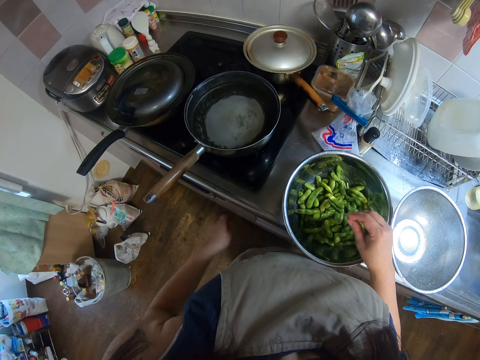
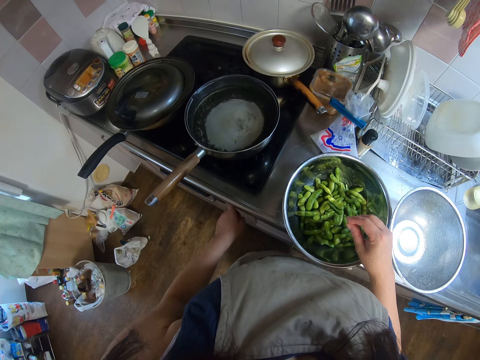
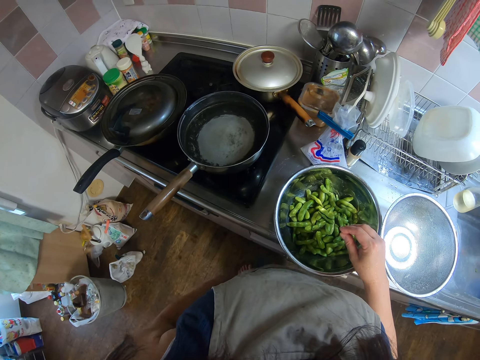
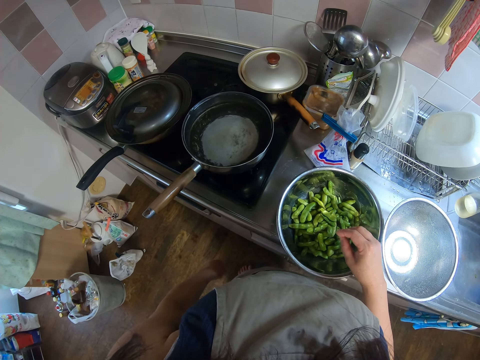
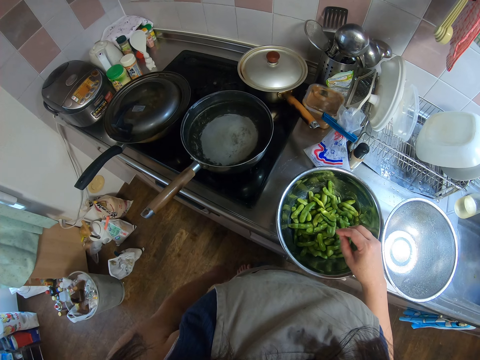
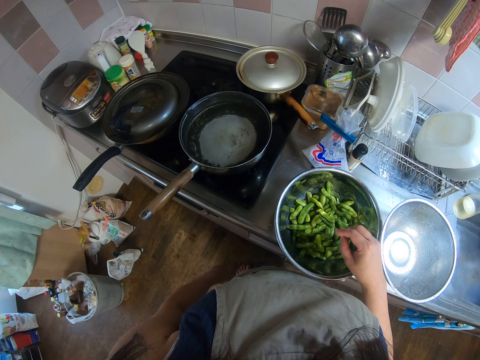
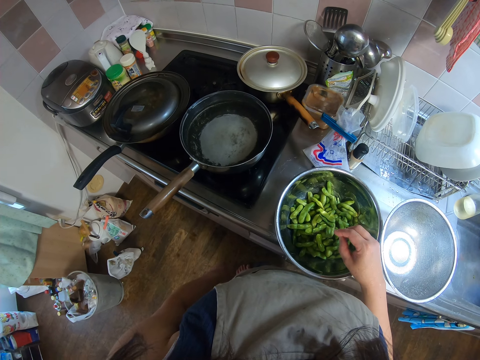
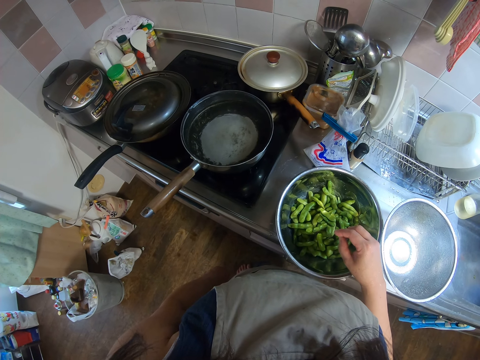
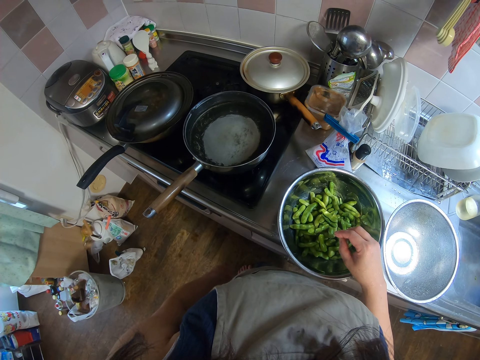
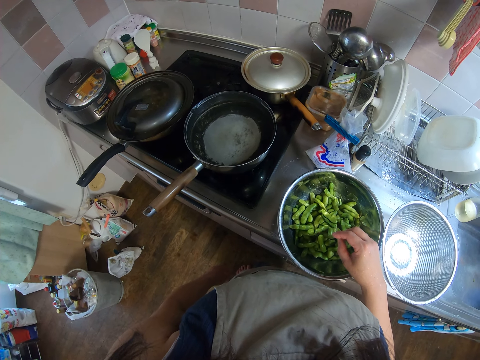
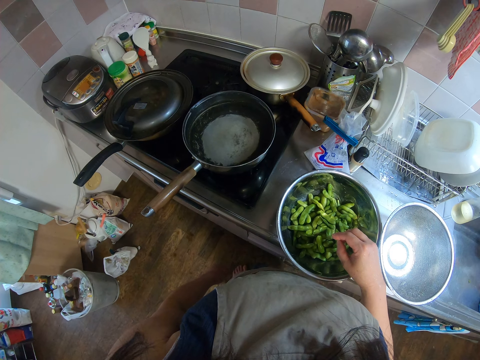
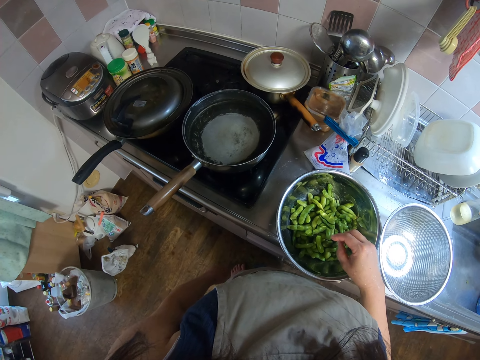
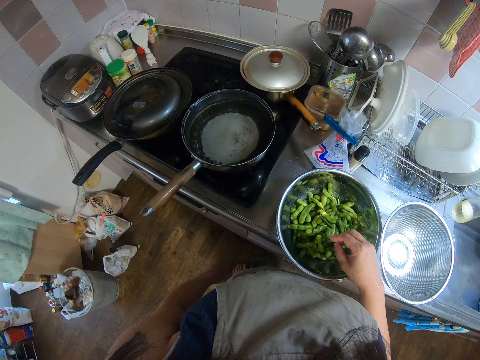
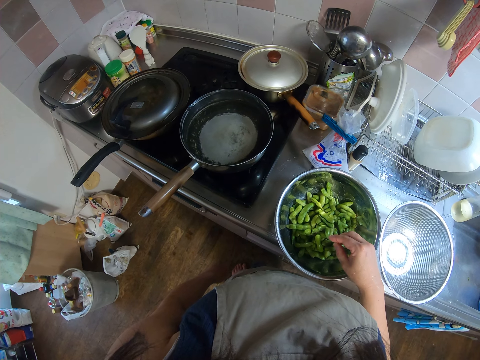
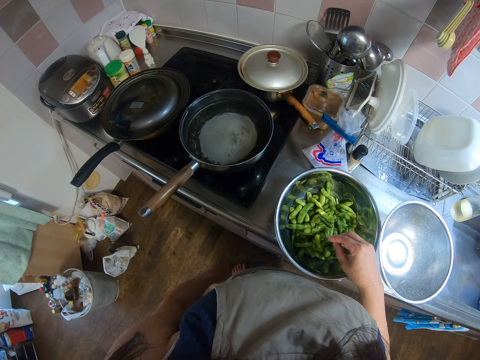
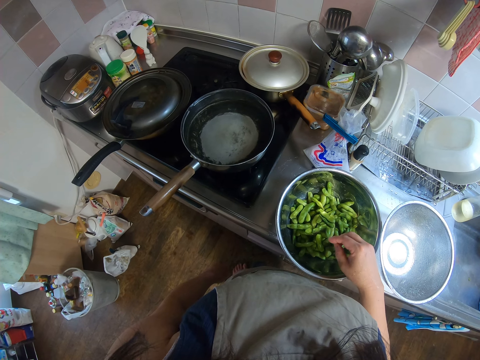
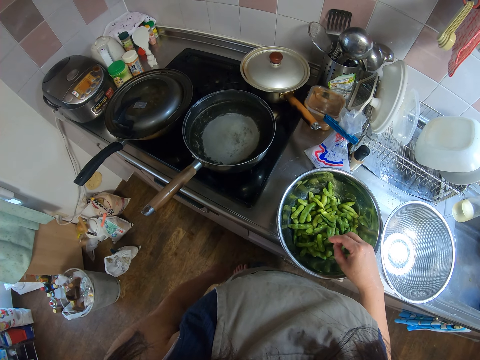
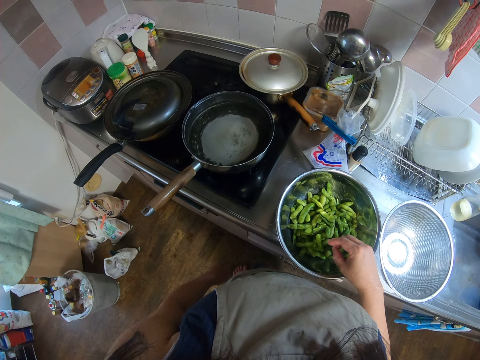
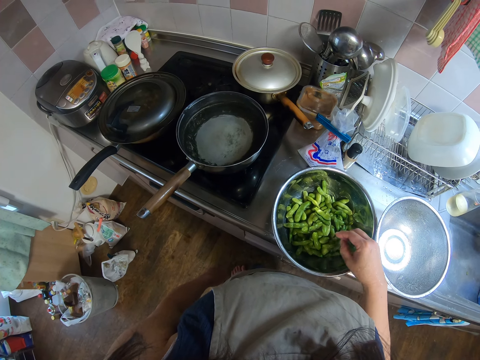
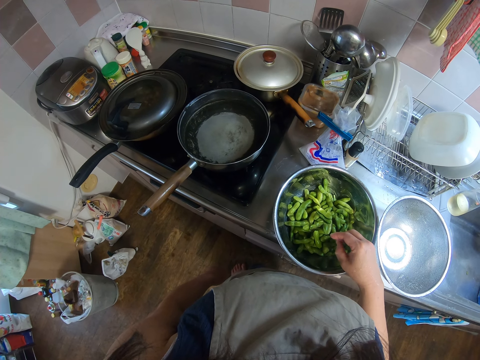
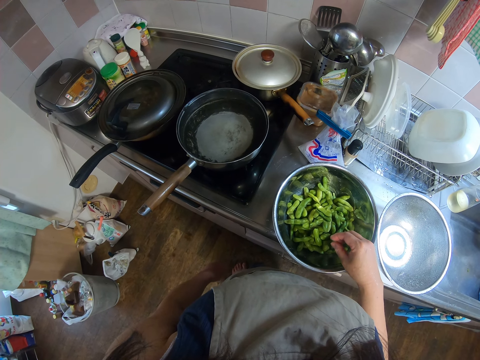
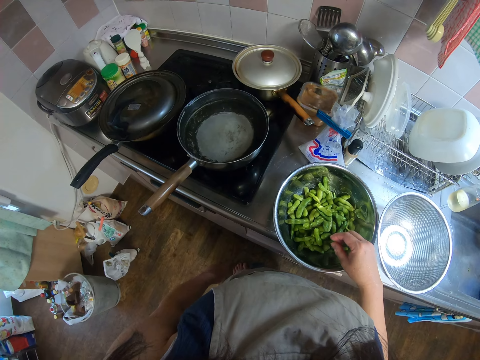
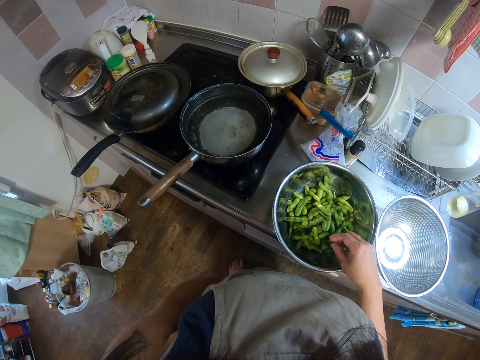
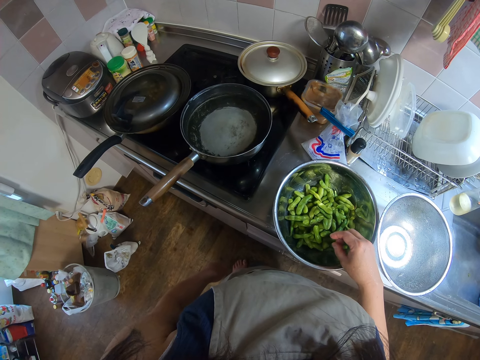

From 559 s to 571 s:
The camera wearer removes her hand from the bowl. She operates a cooker with her left hand. She looks at the french beans in the bowl.

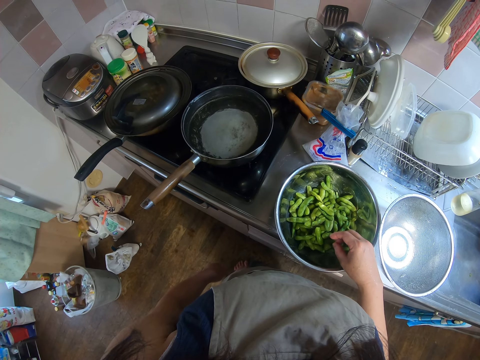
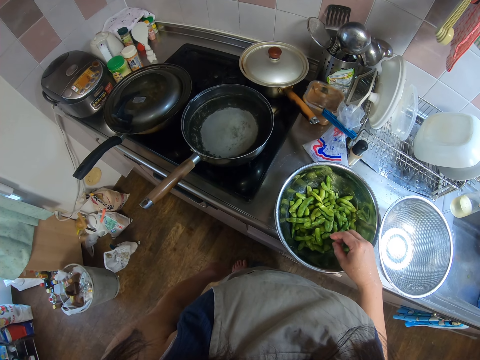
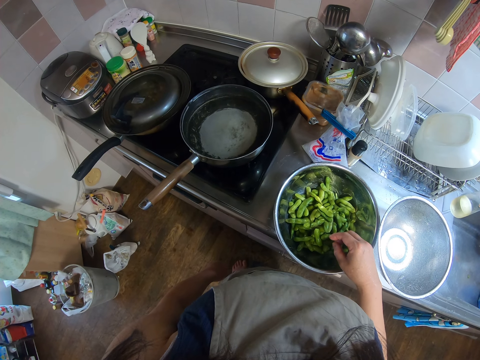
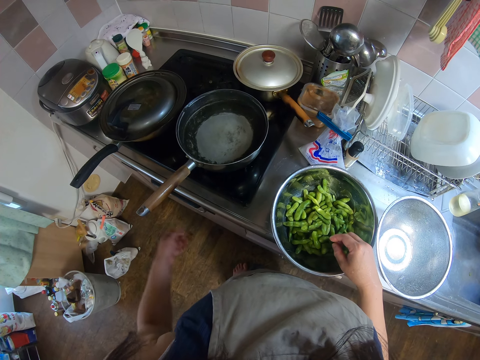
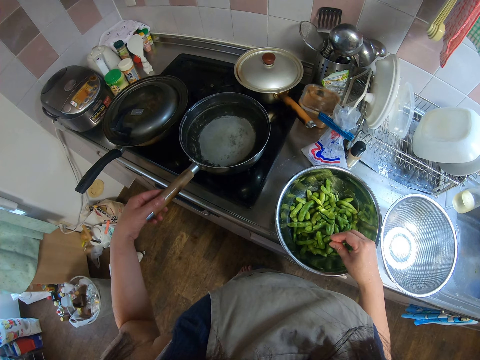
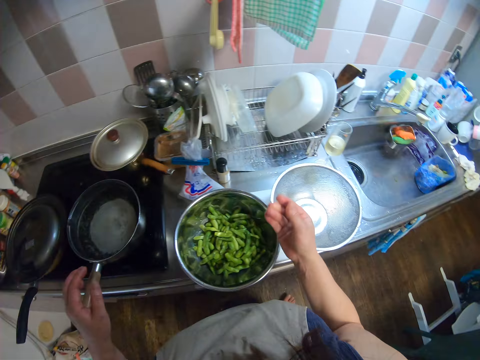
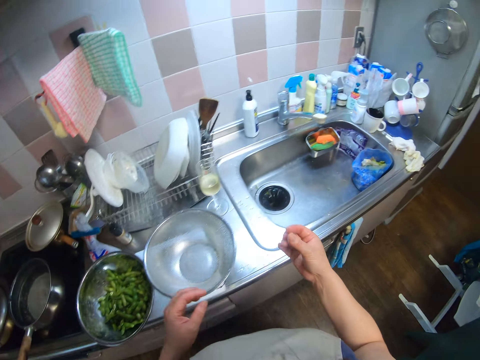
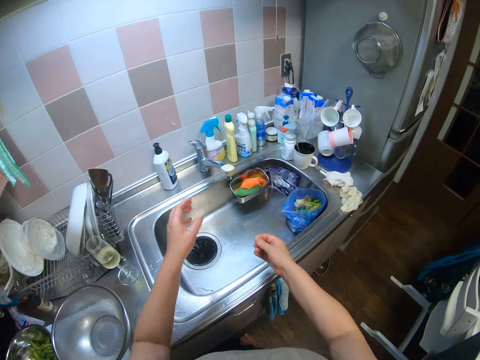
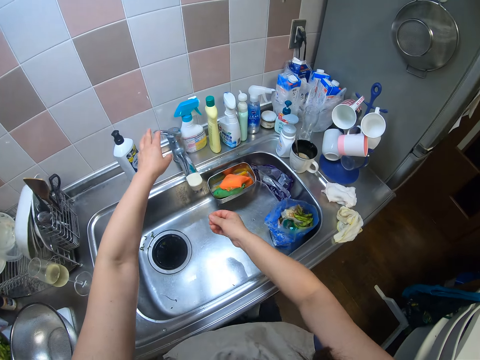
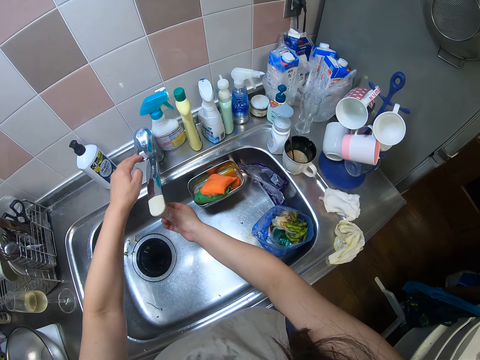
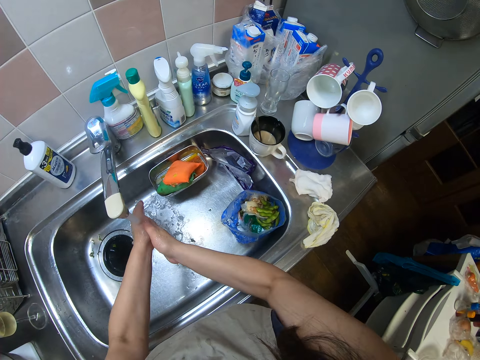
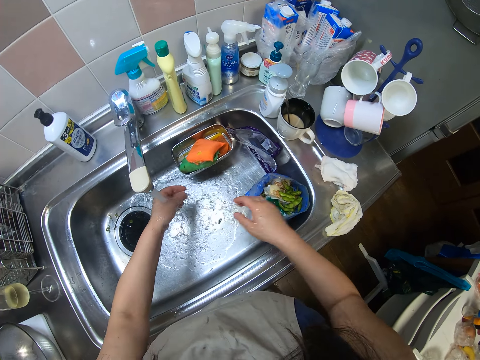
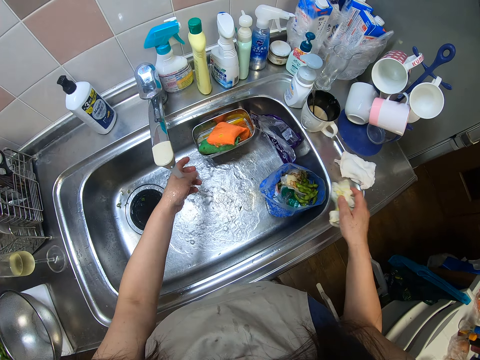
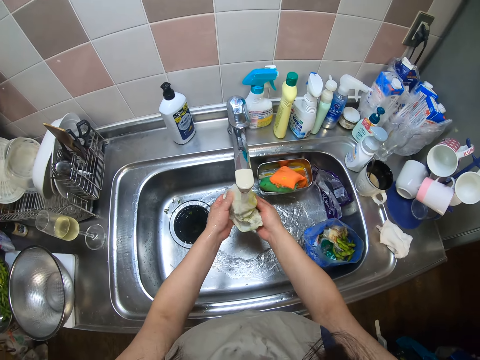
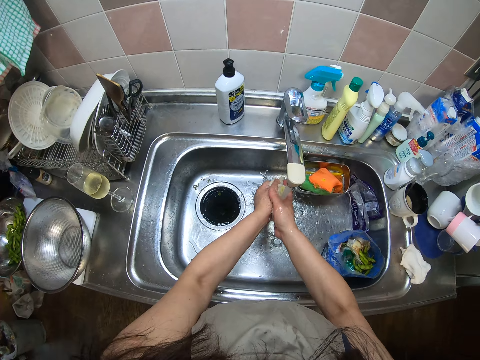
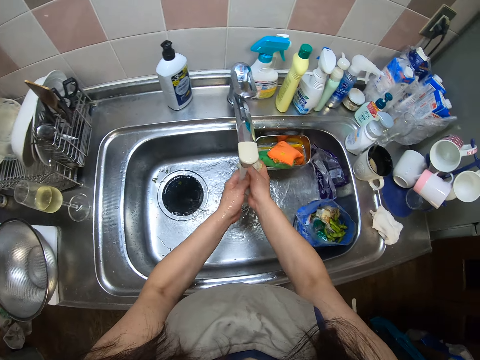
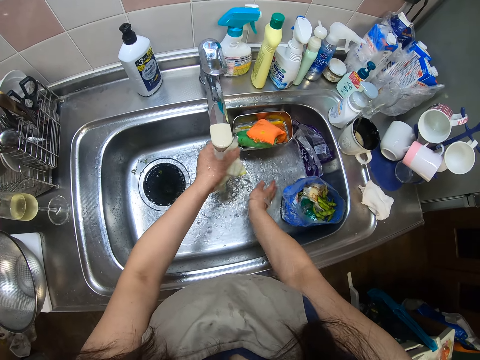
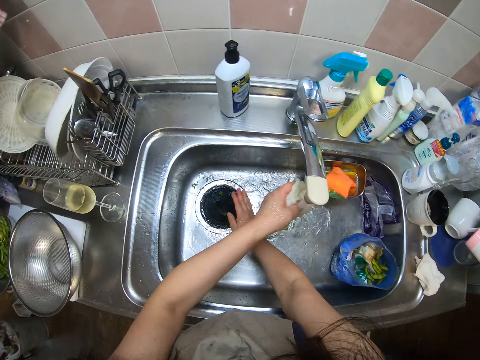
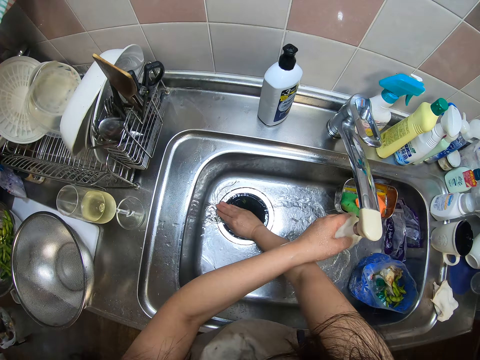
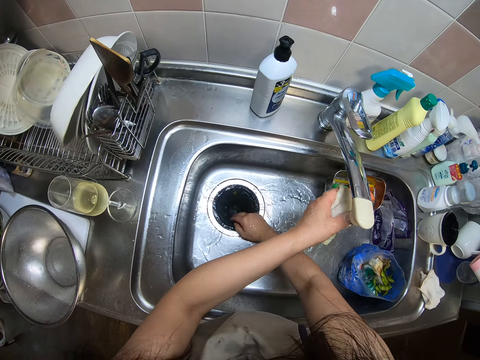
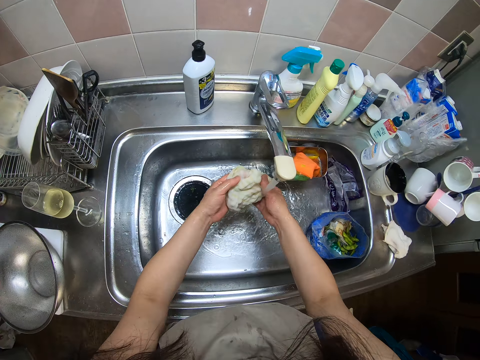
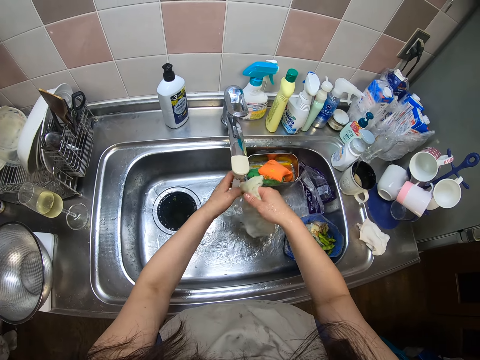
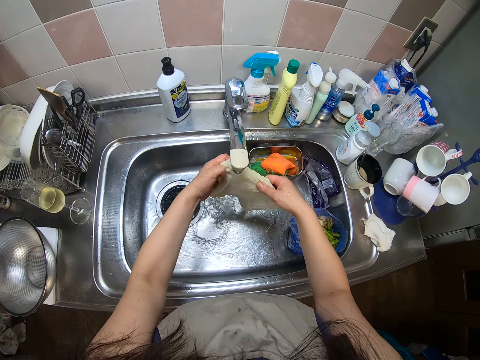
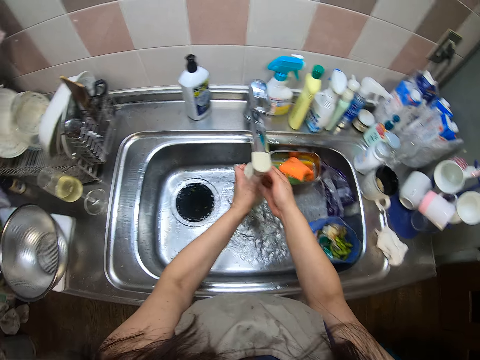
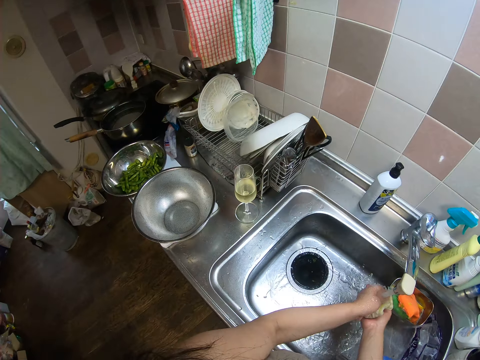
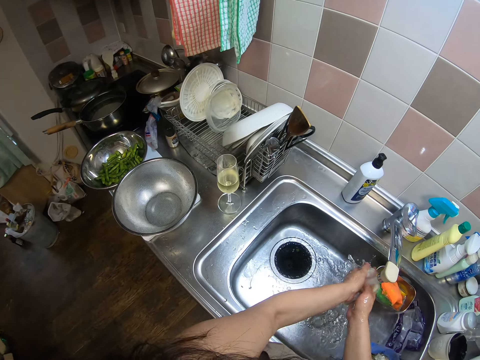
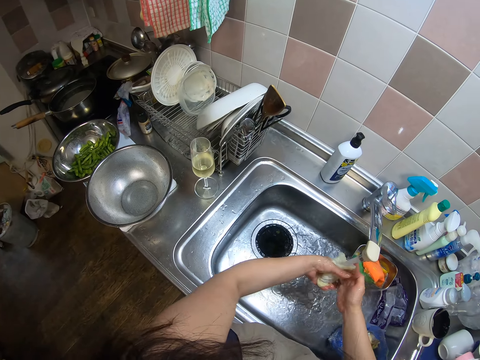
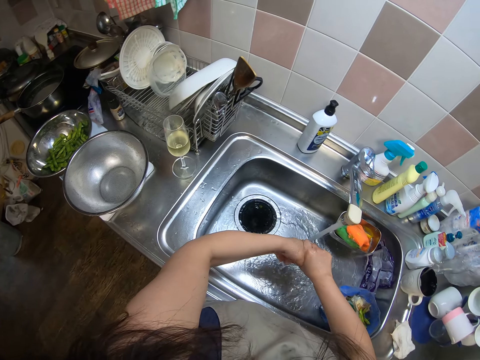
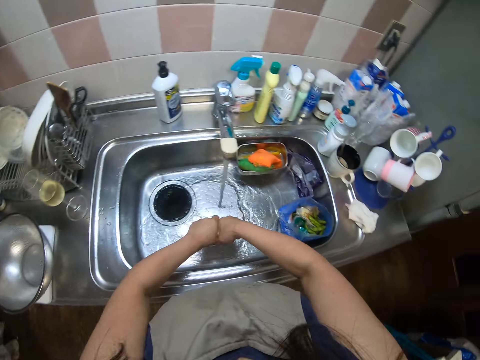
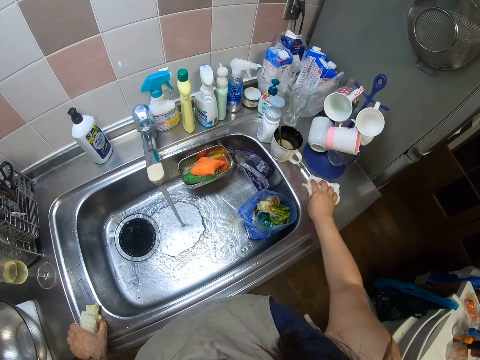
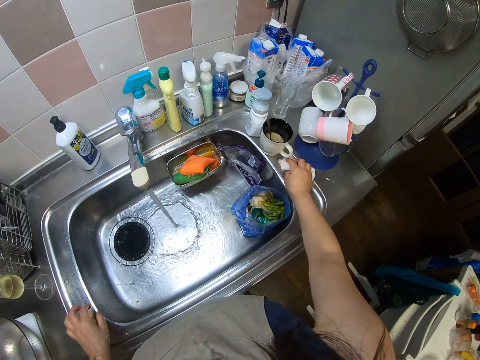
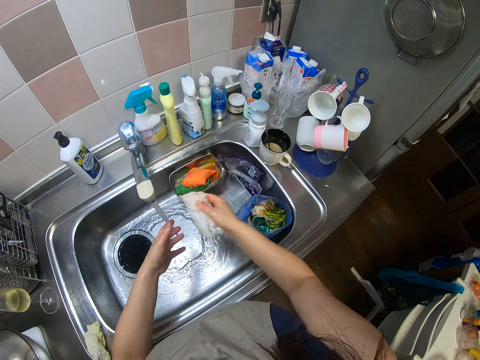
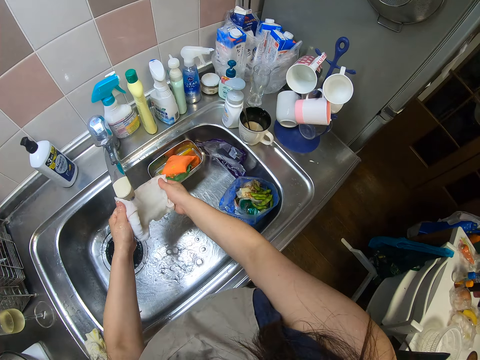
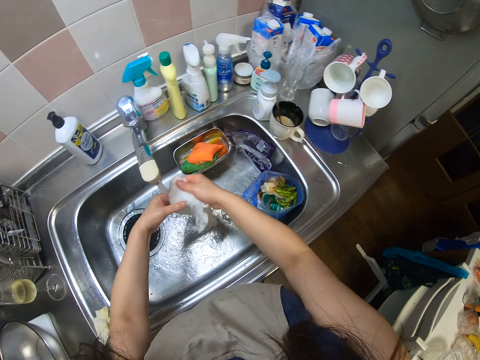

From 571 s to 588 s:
The camera wearer holds the handle of the cooking pot. She looks at her hand. She moves towards the sink. She opens a tap with her left hand. She rinses her hands. She picks a hand towel from the sink with her right hand. She rinses the towel. She drags water in the sink. She washes the hand towel. She squeezes the towel. She picks another towel from the sink with her right hand and drops the first towel on the sink. She wipes the edge of the sink. She rinses the other towel.
